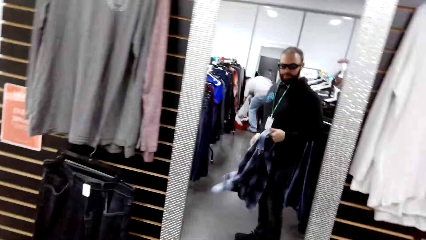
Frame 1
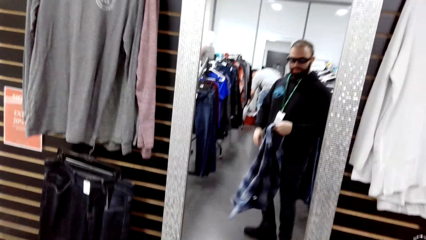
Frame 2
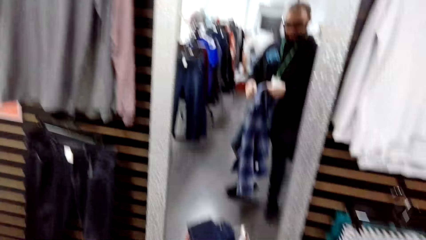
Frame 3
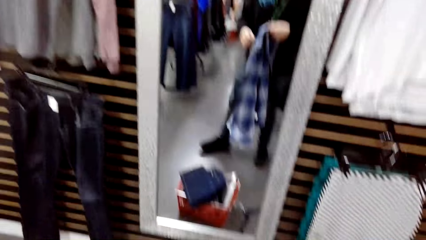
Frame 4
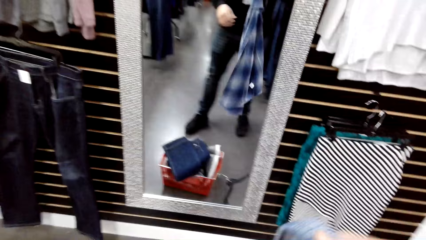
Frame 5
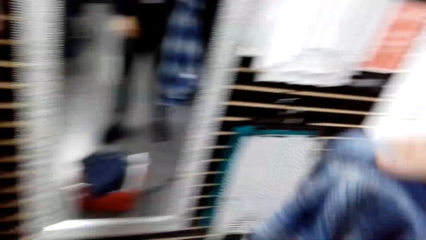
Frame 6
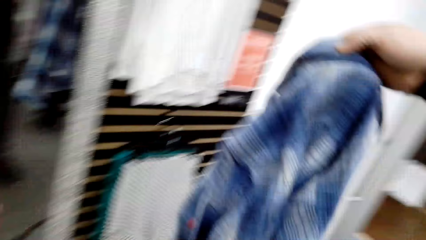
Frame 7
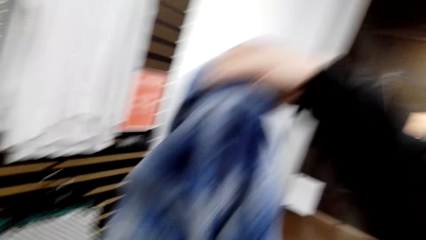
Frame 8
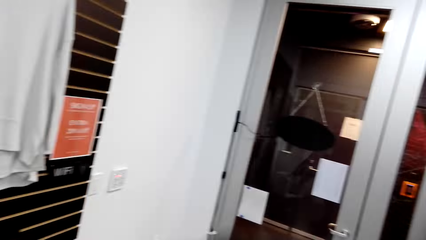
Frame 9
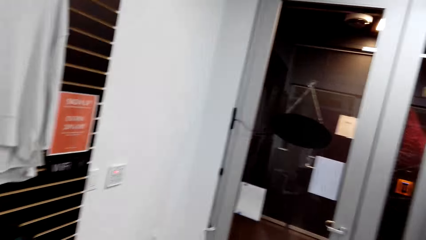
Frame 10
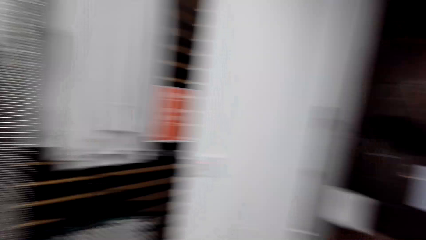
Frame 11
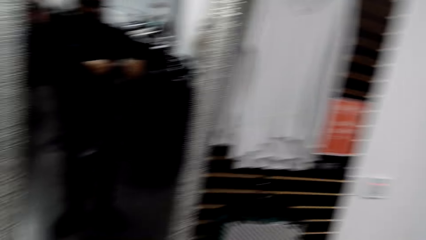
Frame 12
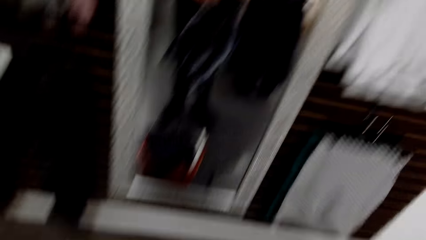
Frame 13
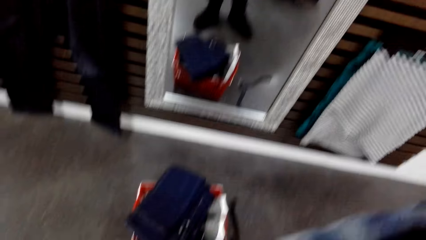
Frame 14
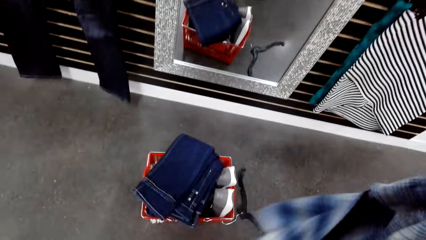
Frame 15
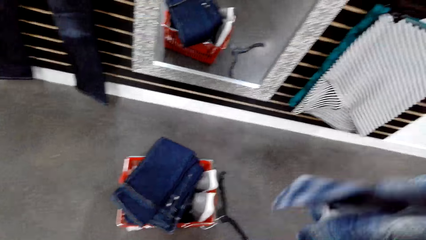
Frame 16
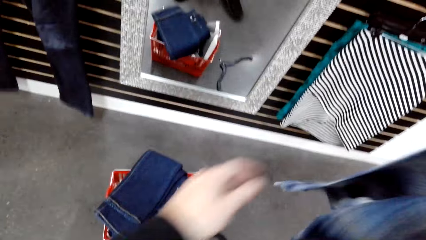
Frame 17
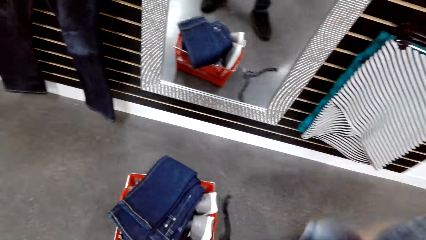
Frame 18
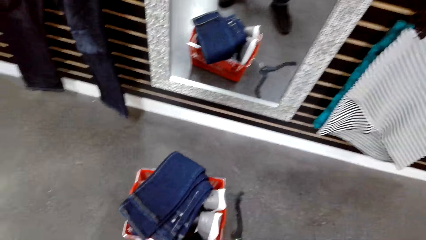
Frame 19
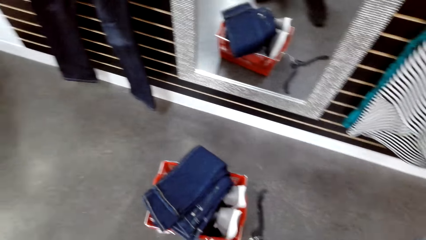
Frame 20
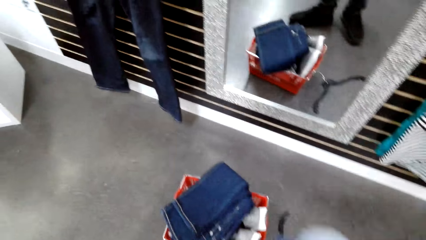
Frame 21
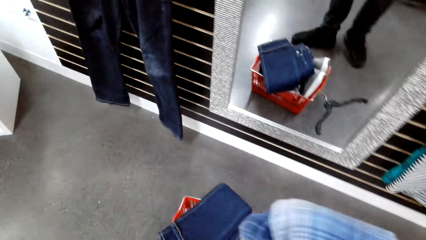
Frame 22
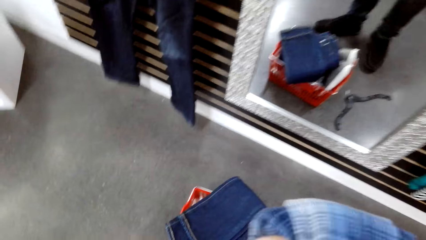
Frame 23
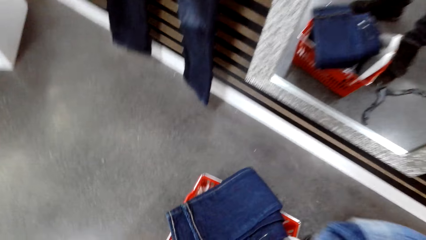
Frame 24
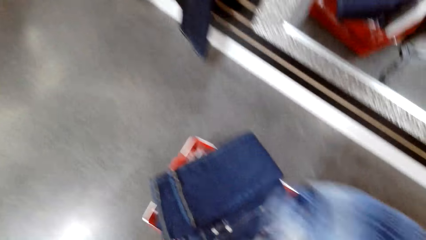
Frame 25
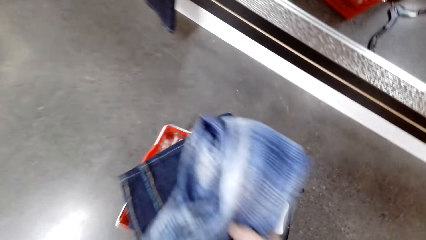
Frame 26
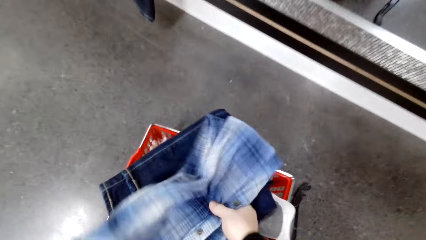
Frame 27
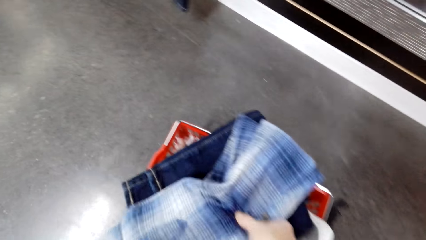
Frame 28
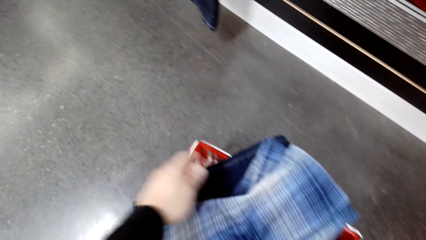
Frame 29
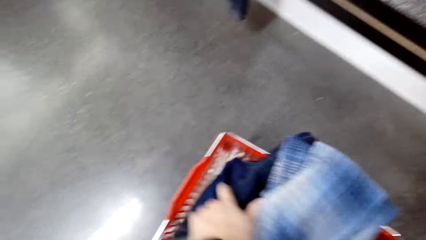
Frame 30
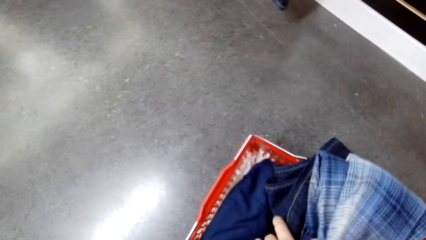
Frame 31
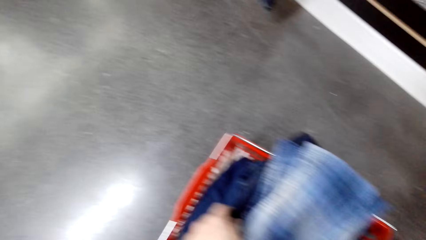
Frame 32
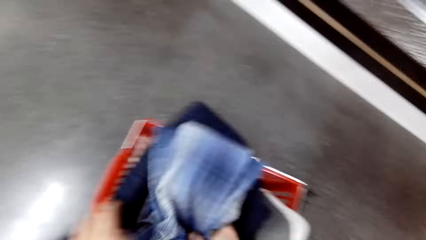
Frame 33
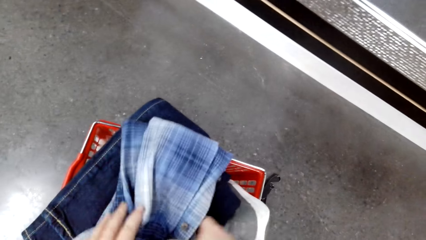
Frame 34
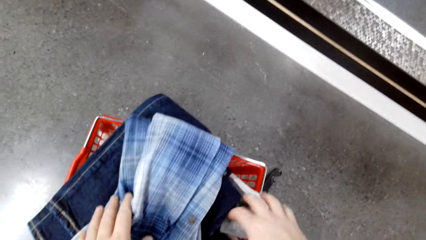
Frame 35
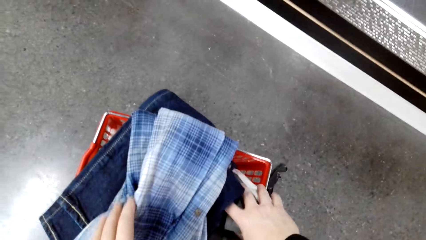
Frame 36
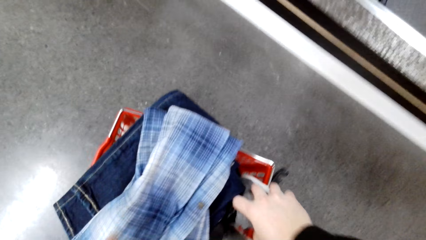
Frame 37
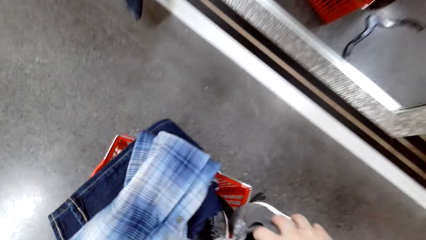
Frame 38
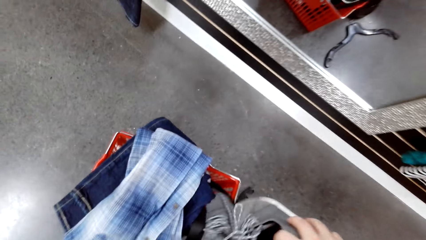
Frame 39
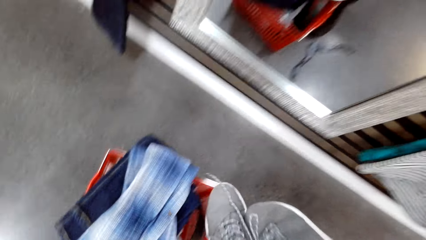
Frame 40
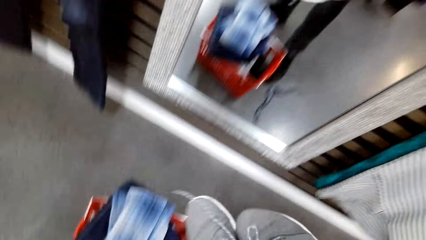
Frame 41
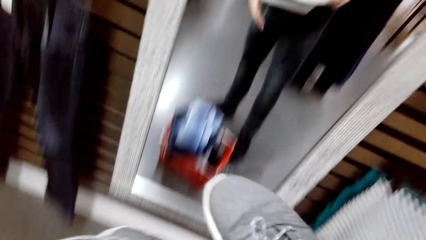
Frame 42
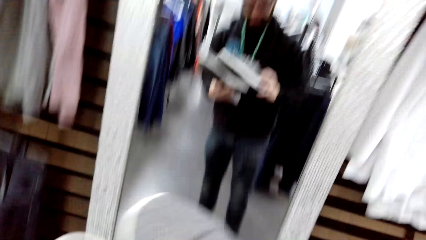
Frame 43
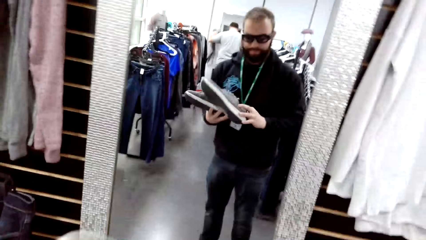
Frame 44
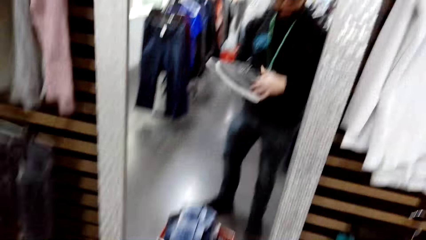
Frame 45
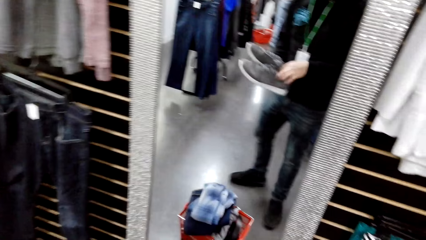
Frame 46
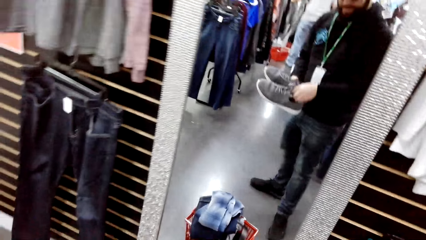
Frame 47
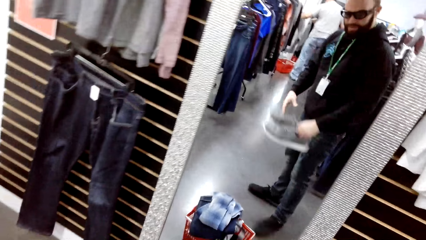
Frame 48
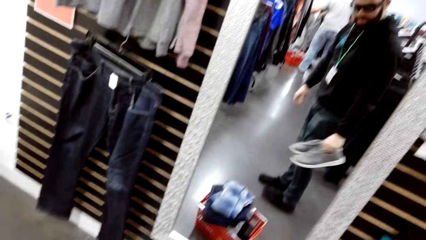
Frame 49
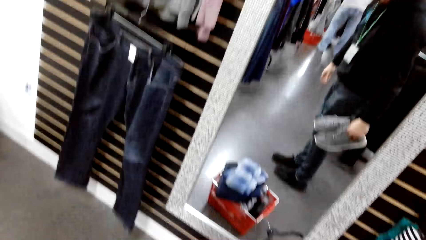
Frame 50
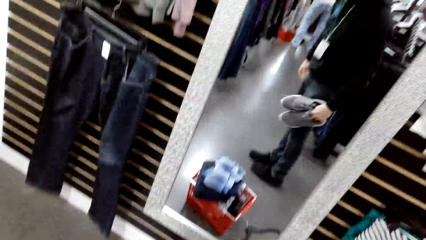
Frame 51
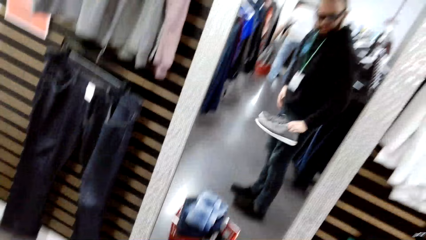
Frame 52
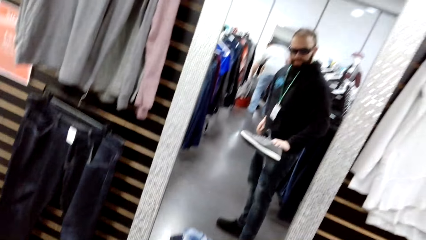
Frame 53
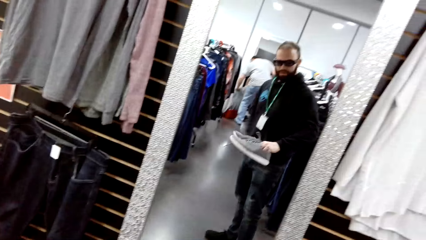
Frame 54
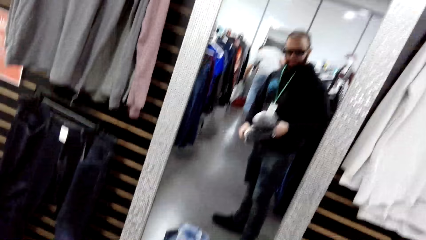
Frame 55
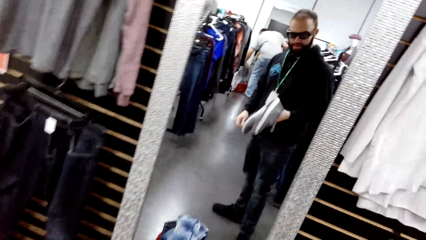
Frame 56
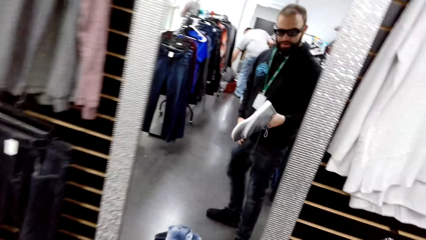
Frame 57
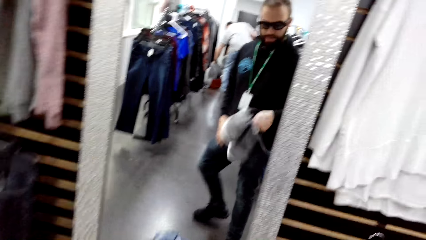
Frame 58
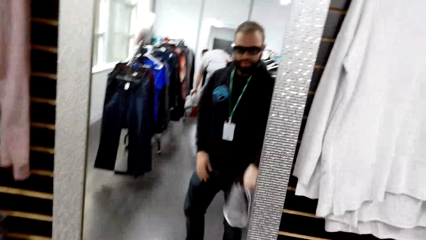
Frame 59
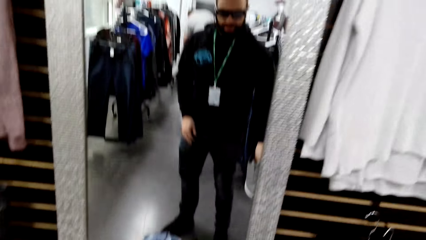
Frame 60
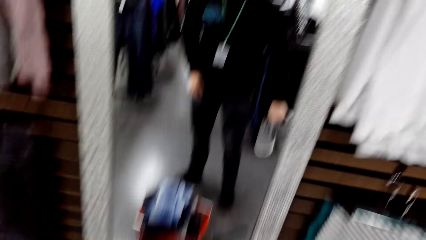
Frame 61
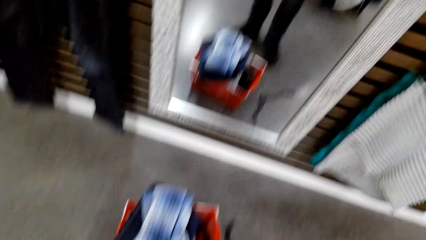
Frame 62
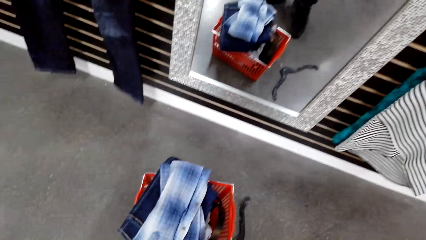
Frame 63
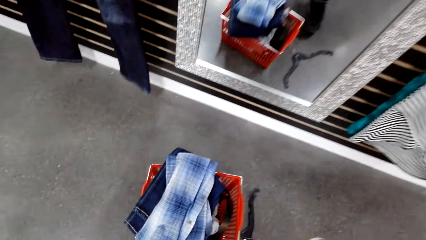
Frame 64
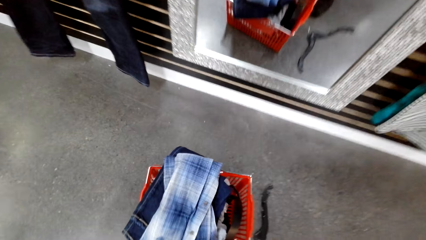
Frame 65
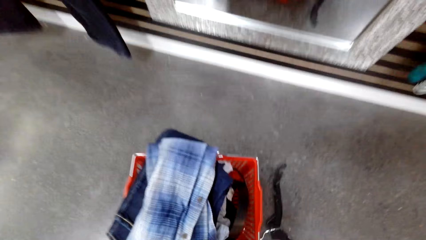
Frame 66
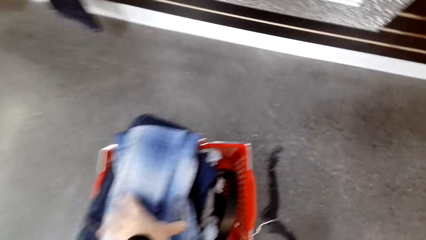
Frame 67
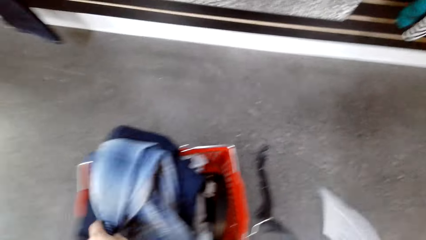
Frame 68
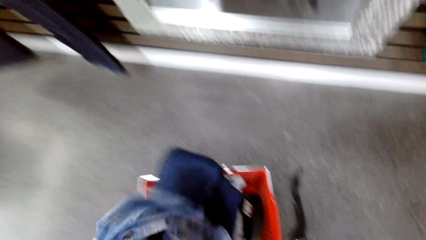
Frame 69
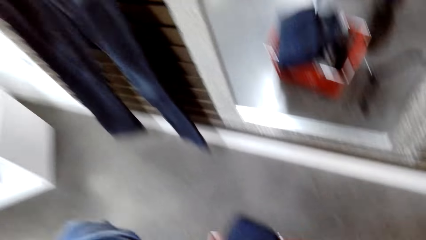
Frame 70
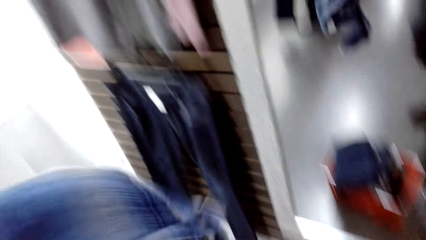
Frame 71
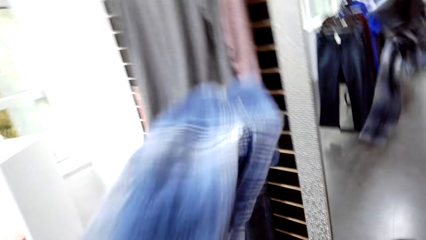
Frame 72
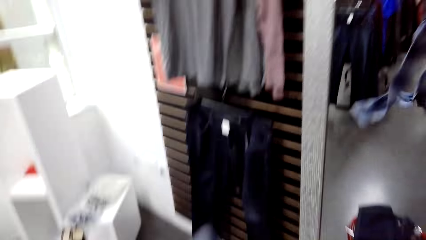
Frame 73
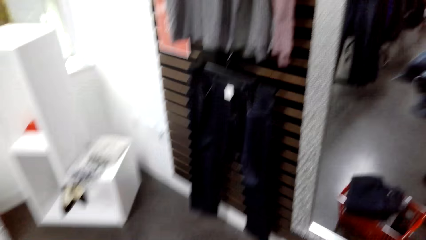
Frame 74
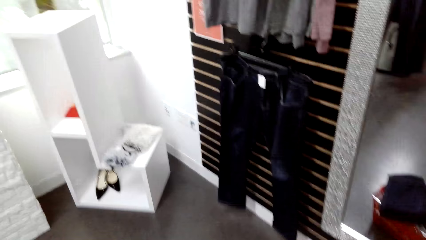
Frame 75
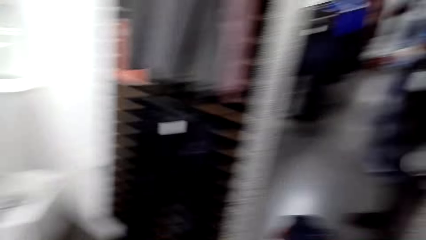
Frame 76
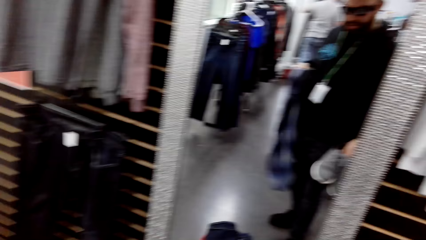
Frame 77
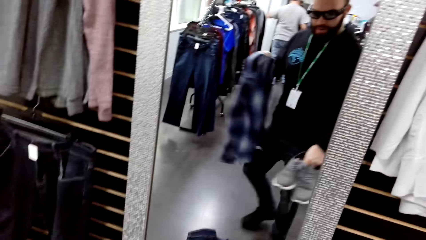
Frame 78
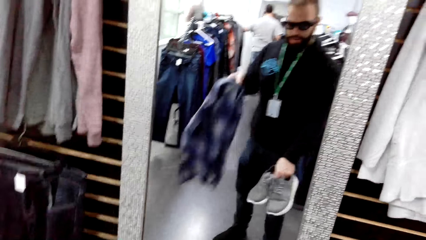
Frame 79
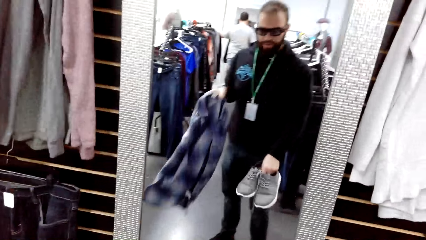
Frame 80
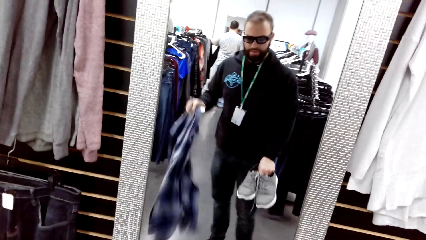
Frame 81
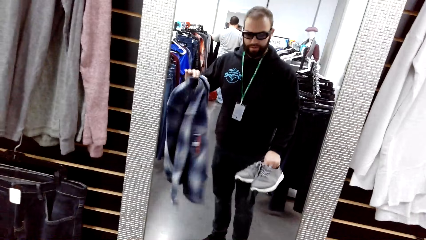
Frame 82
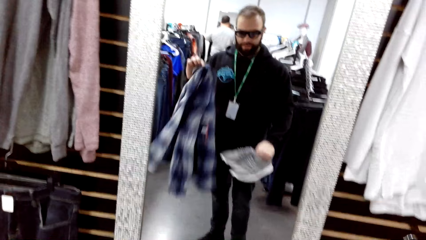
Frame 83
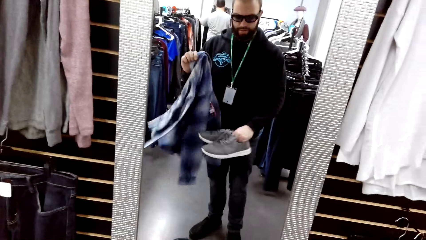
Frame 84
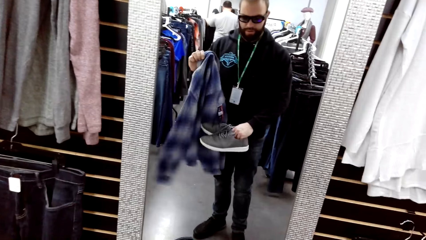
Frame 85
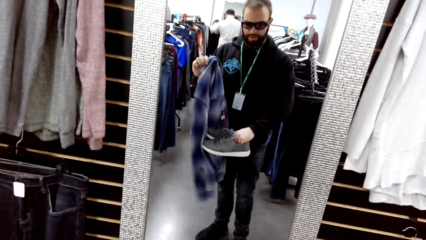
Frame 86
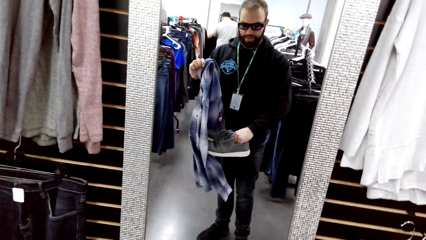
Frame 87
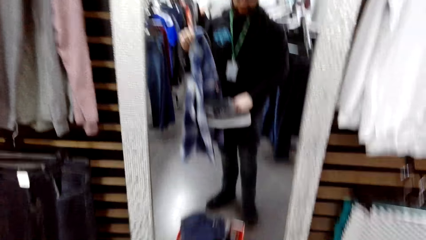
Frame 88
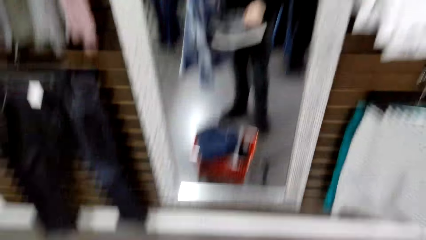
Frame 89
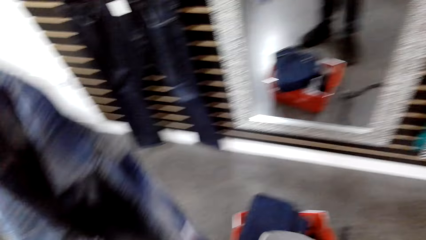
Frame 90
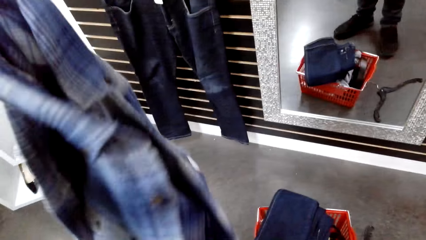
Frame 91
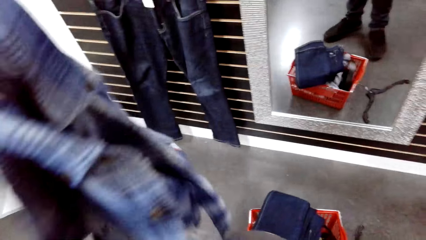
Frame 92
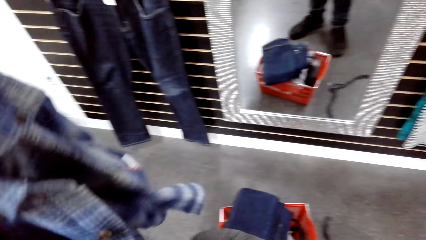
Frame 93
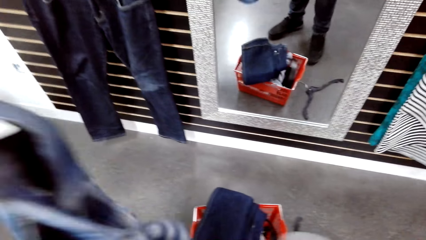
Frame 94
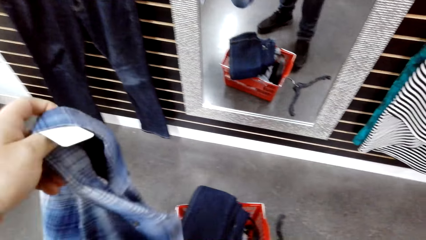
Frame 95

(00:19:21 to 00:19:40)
The camera wearer folds the shirt and drops the shirt in the crate. They pick a pair of shoes in the crate and hold the shoes on the mirror. They pick the shirt from the crate and hold the shoes and the shirt on the mirror.
